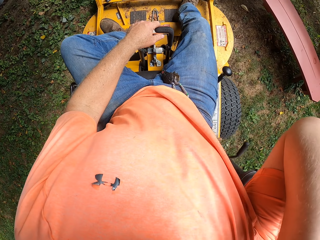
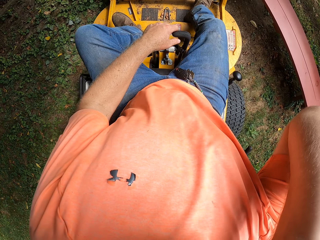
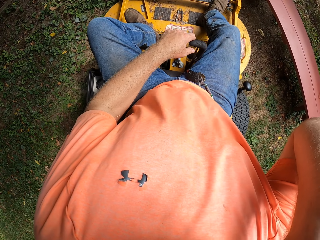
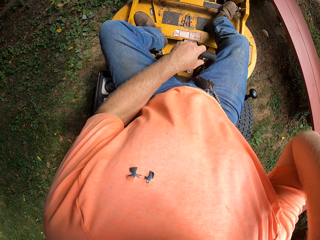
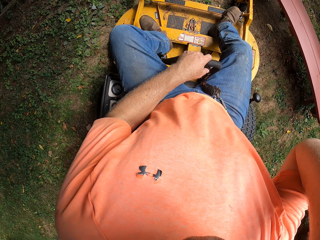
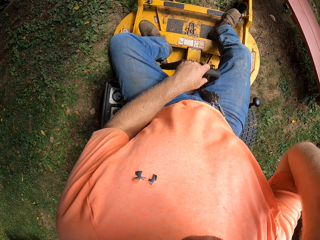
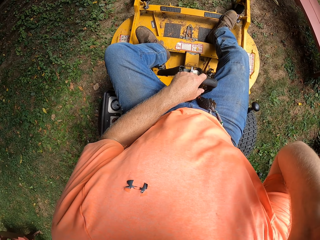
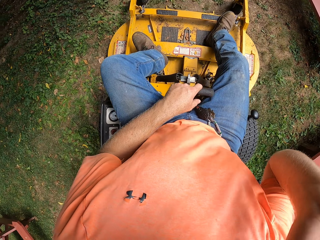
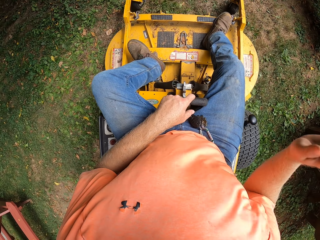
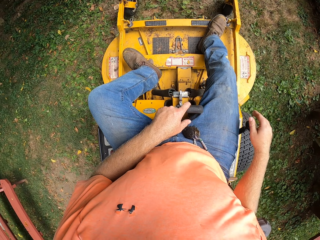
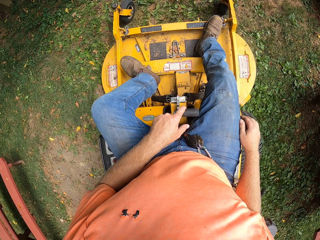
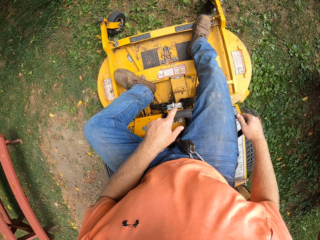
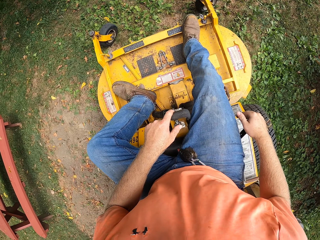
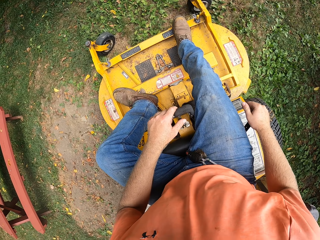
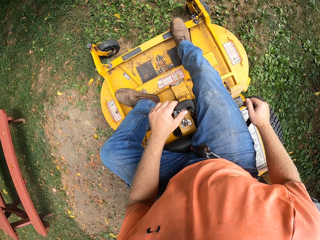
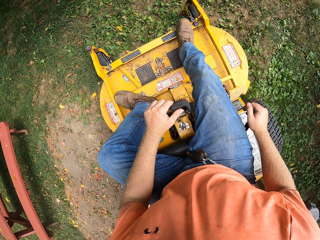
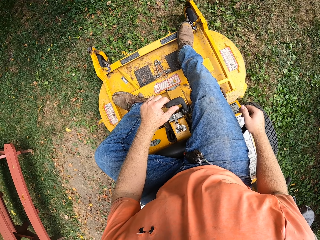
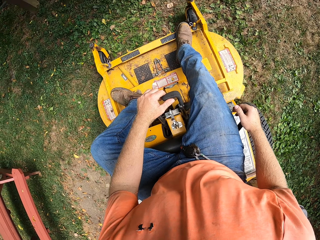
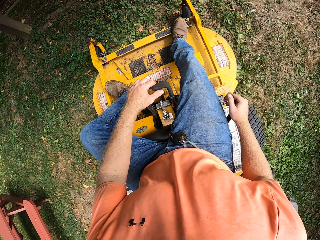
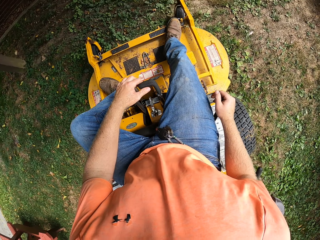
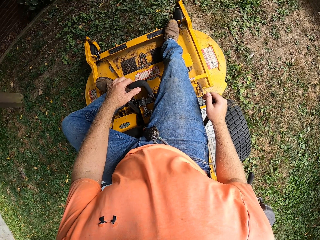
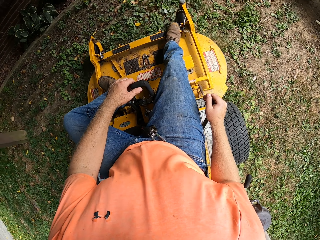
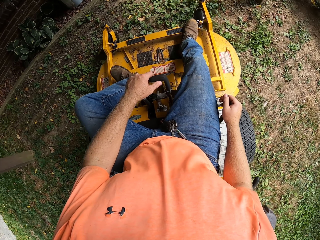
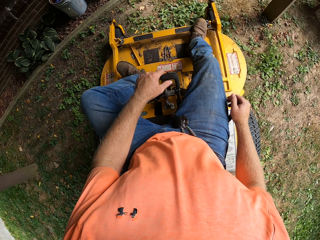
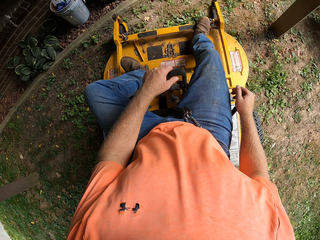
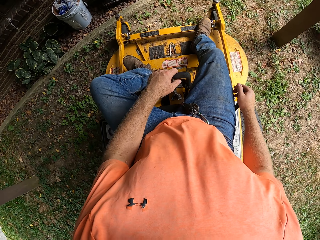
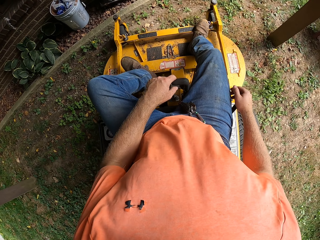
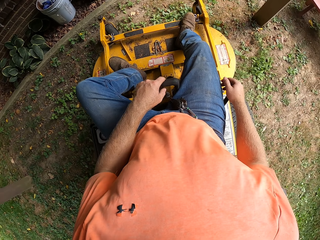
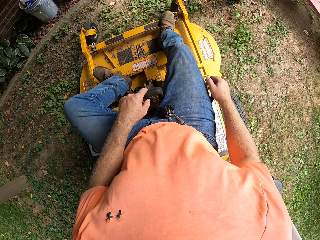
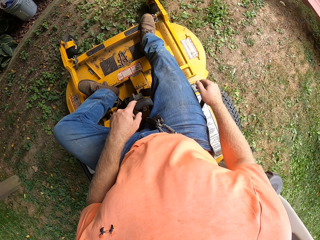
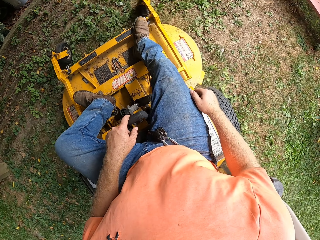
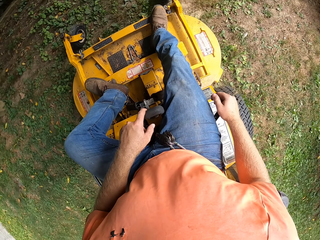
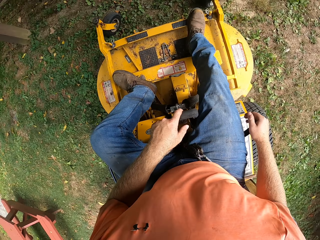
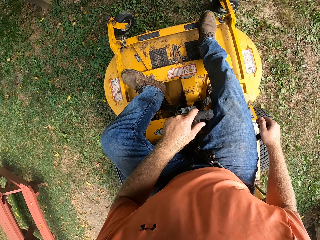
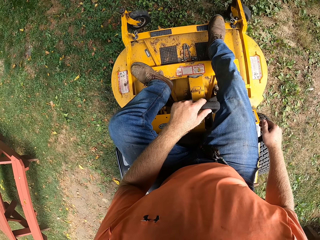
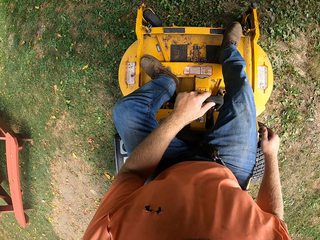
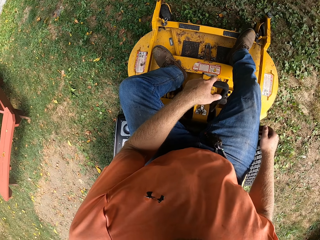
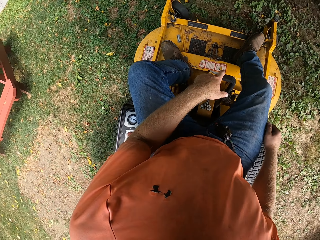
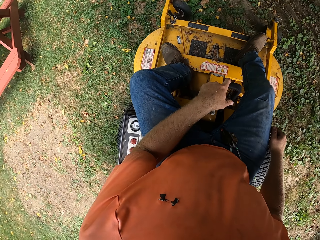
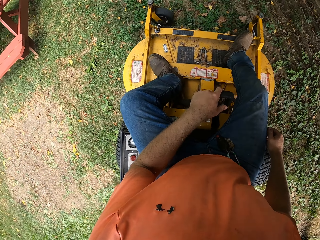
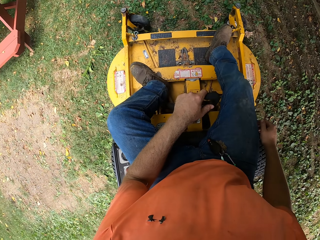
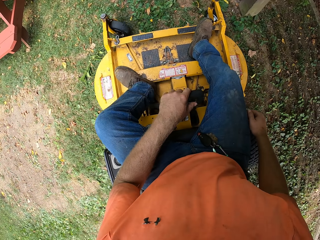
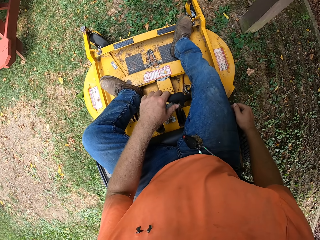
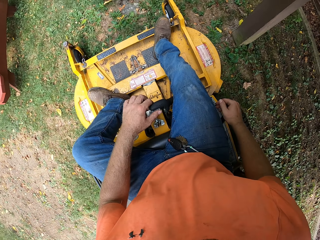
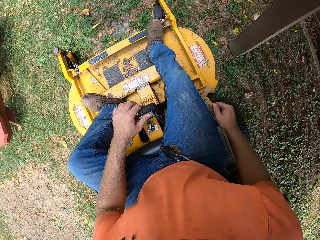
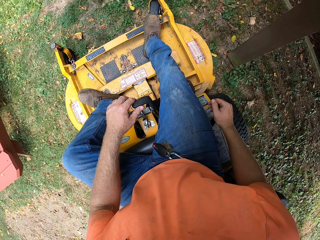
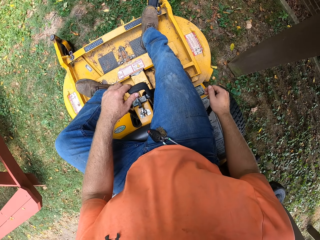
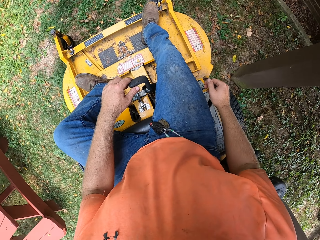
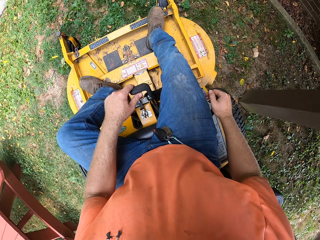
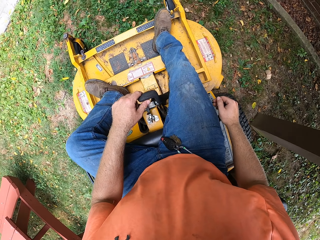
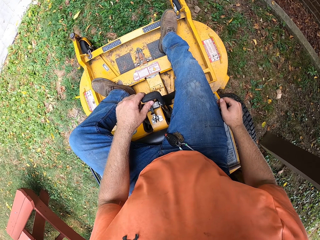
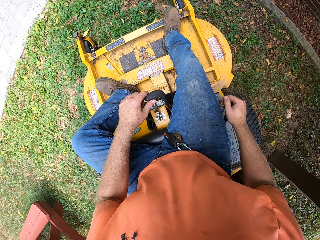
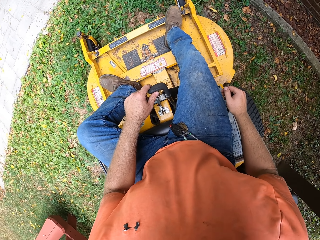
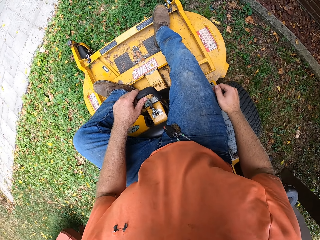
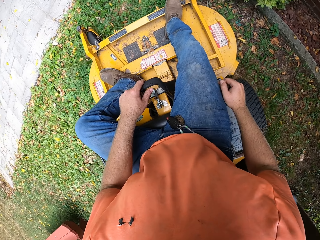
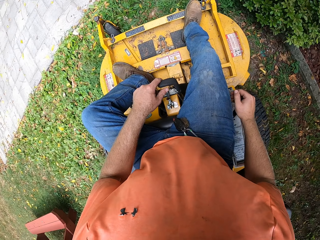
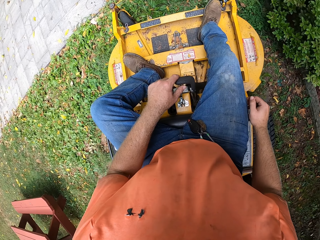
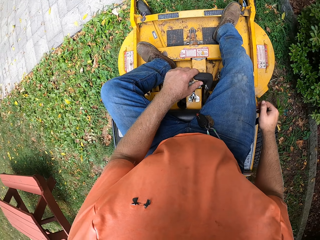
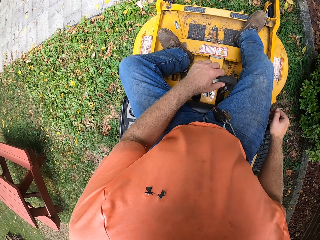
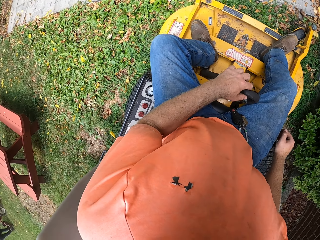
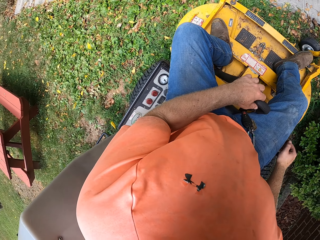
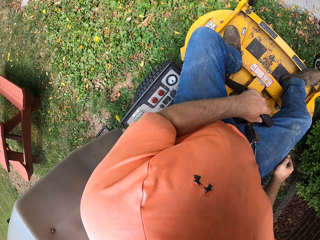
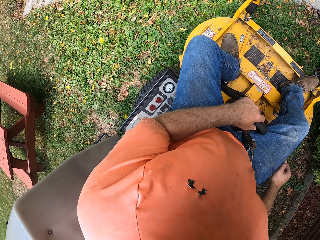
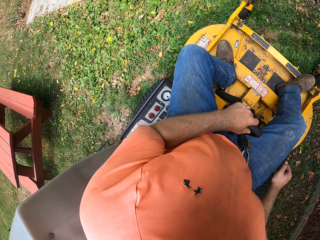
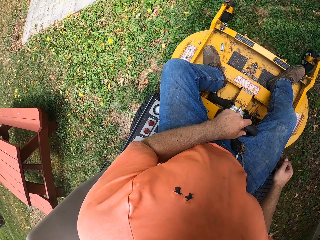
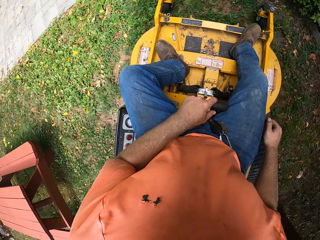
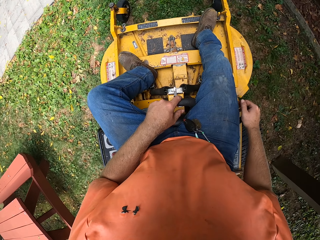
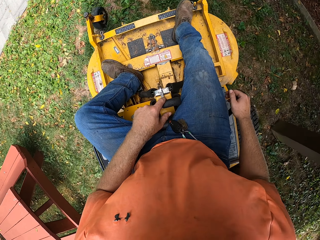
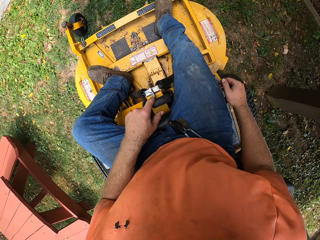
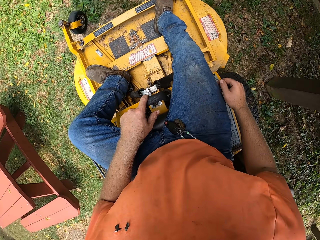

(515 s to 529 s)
The camera wearer lifts a hand. They reverse a lawn mower. They cut grass with the lawn mower. They reverse the lawn mower. They cut grass with the lawn mower.

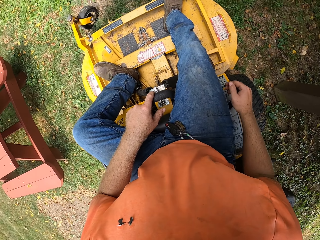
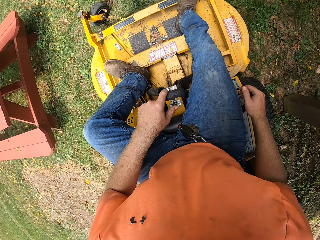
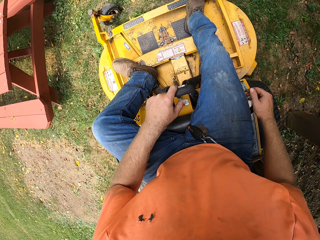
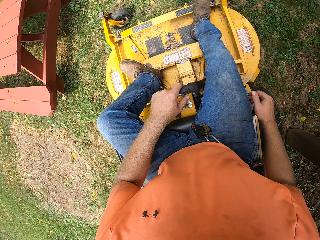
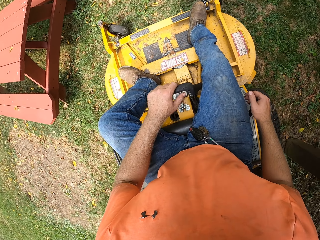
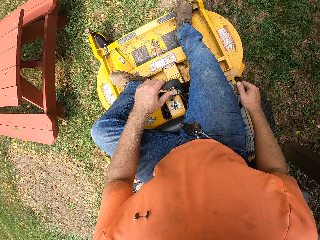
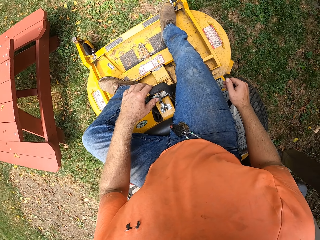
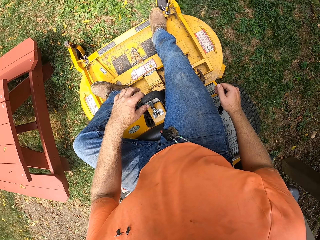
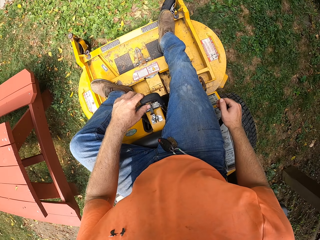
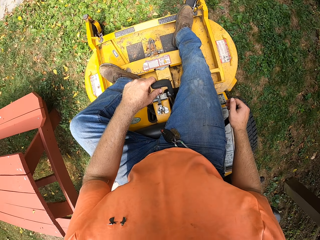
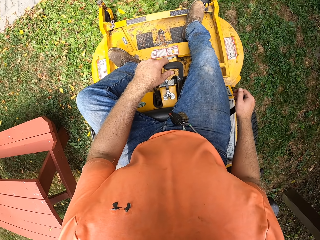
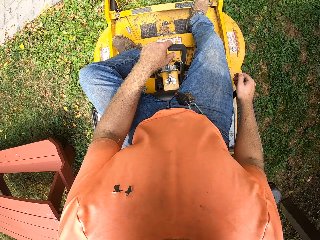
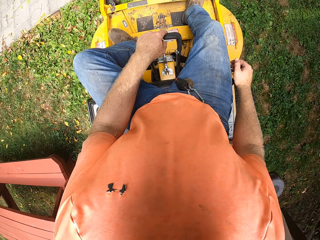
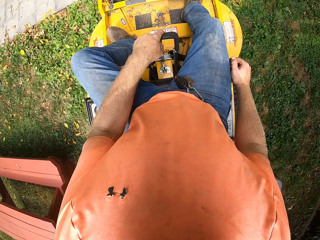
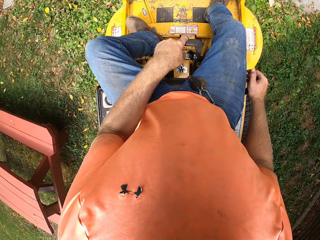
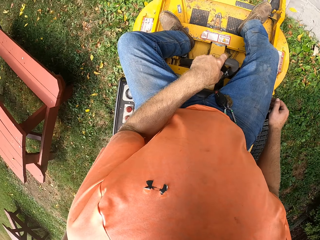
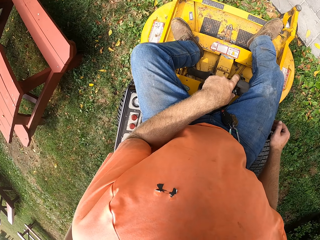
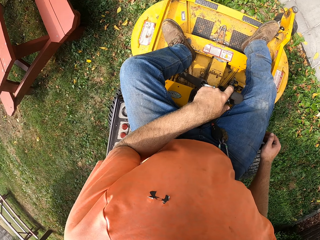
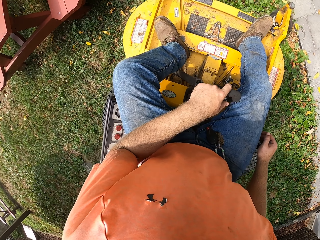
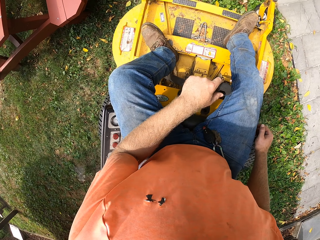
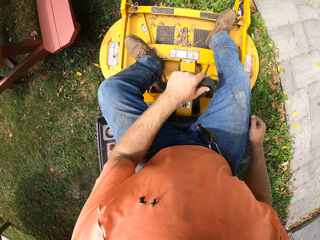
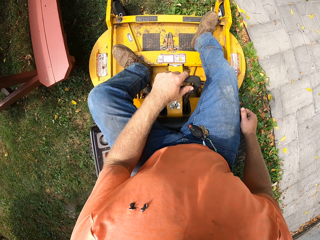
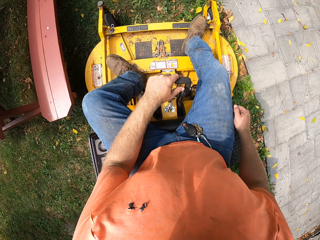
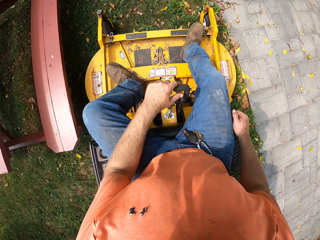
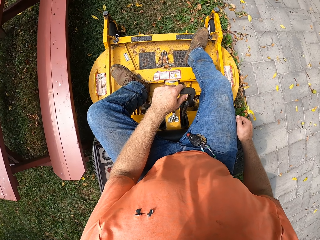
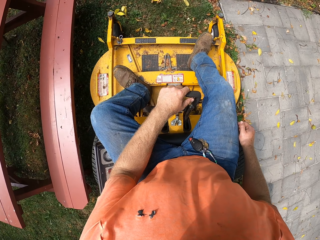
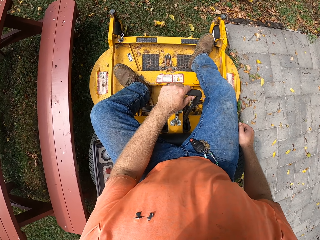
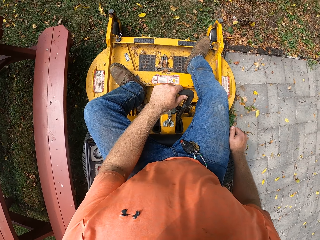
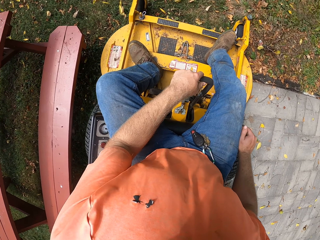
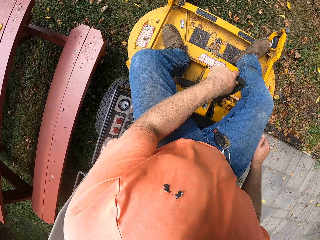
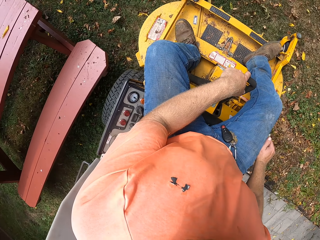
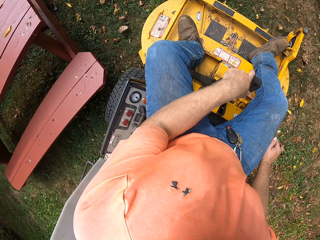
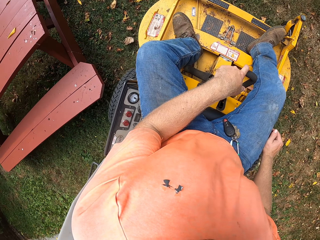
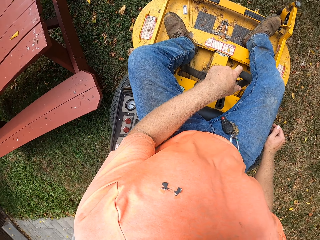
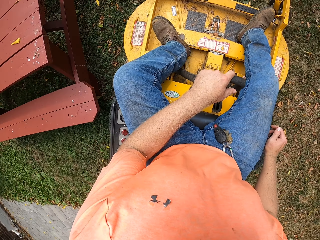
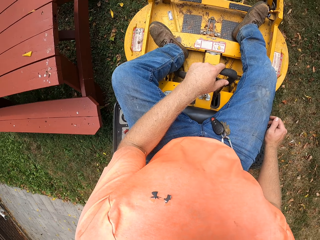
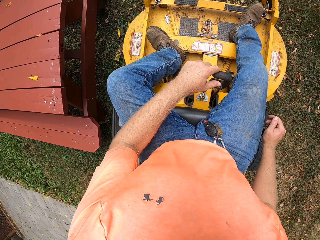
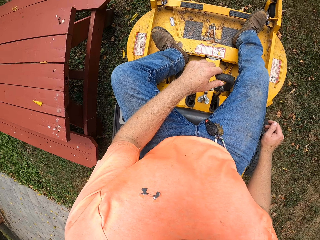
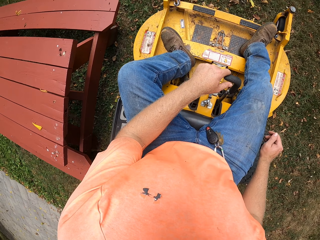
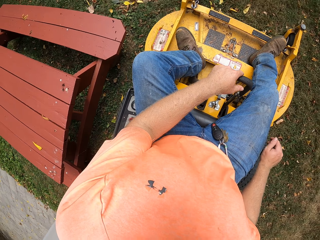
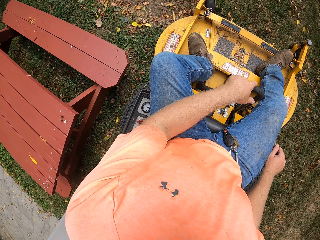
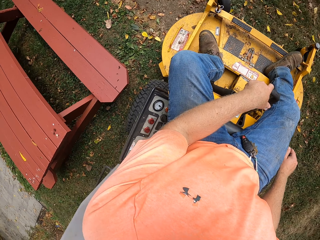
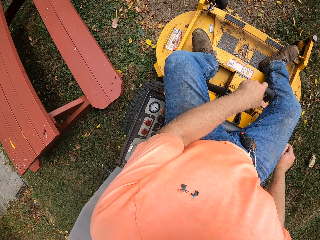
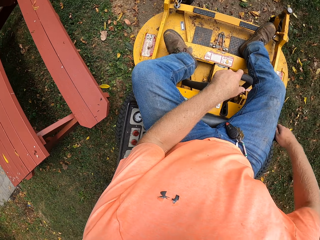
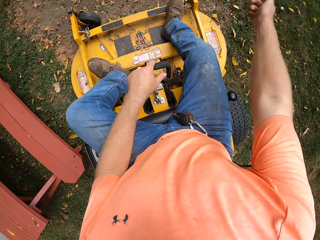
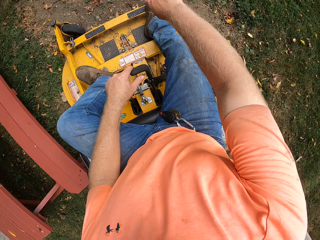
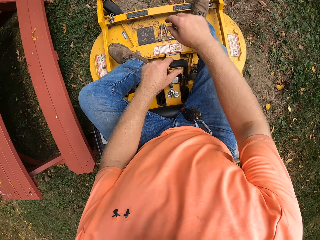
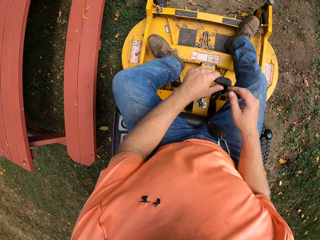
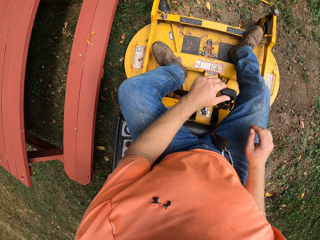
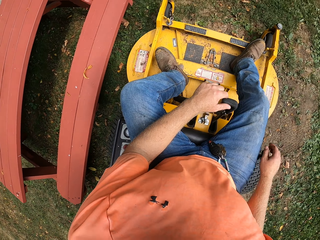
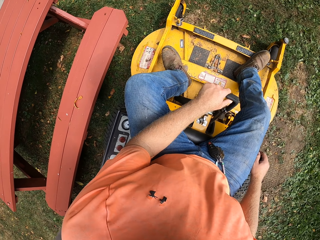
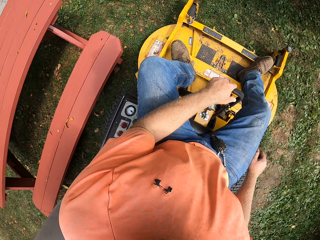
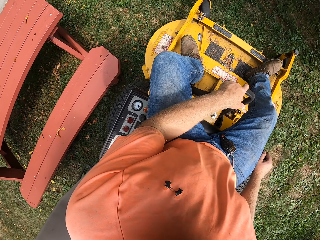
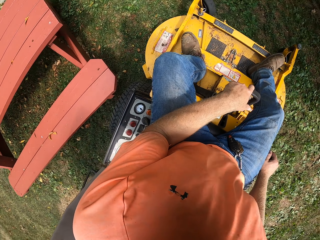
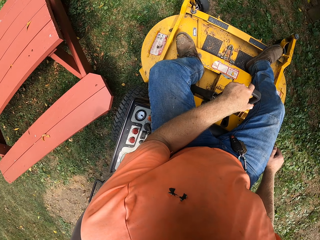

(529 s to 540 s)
The camera wearer reverses a lawn mower. They cut grass with the lawn mower. They turn with the lawn mower.
